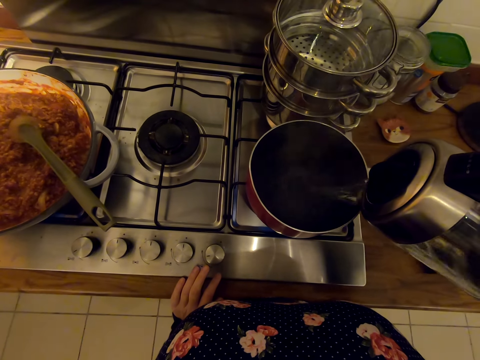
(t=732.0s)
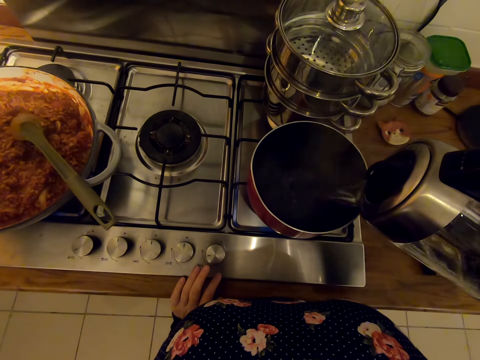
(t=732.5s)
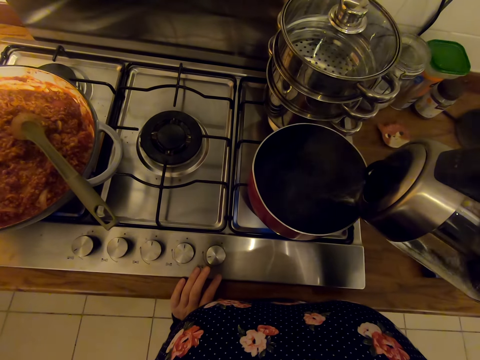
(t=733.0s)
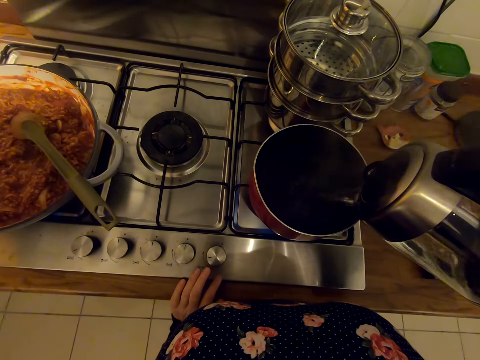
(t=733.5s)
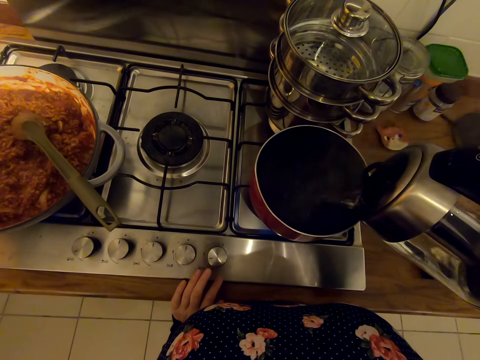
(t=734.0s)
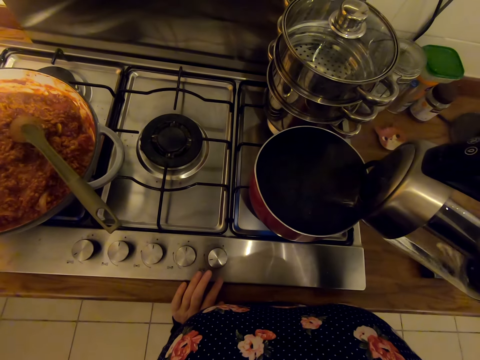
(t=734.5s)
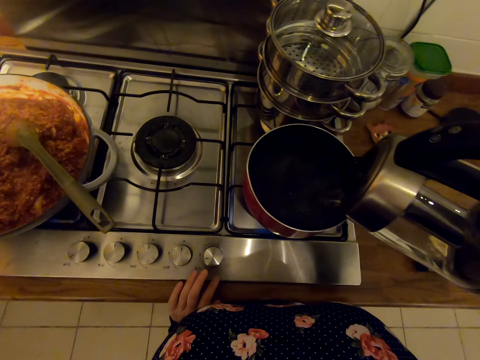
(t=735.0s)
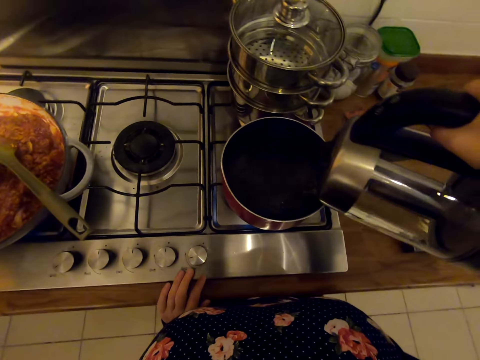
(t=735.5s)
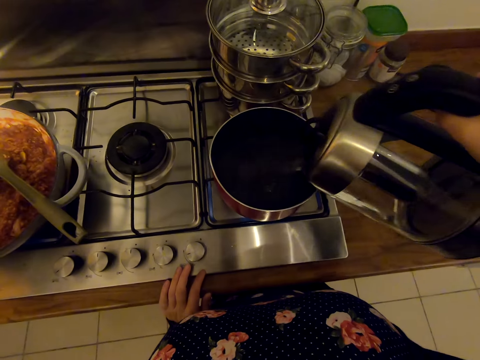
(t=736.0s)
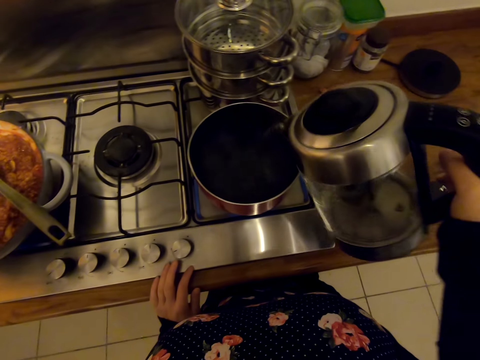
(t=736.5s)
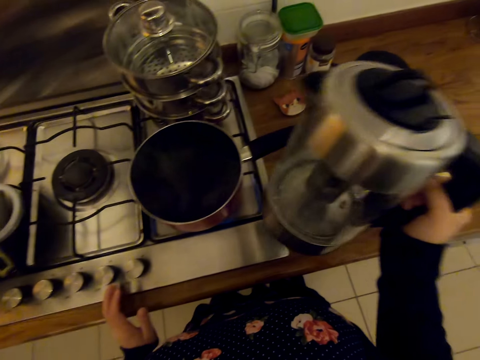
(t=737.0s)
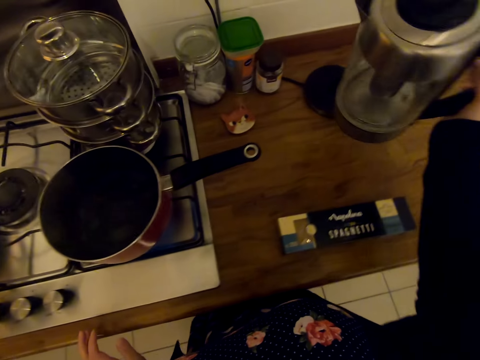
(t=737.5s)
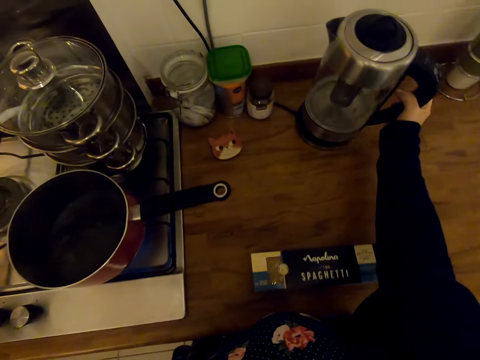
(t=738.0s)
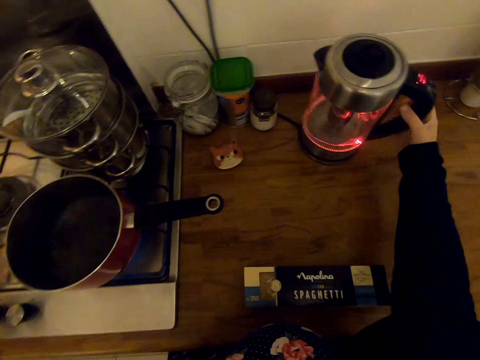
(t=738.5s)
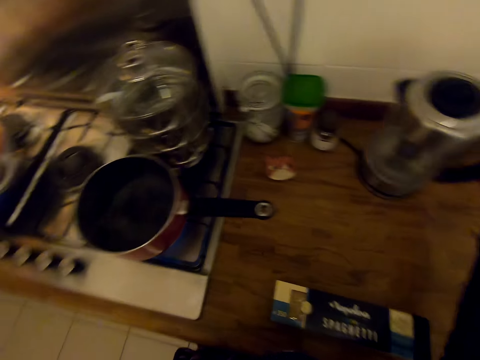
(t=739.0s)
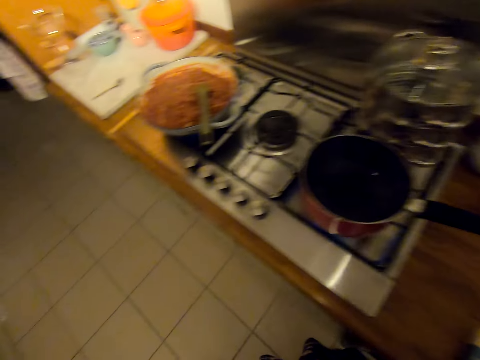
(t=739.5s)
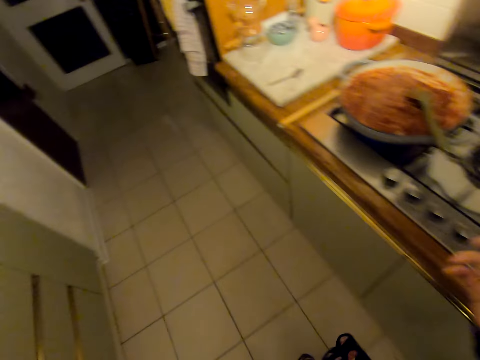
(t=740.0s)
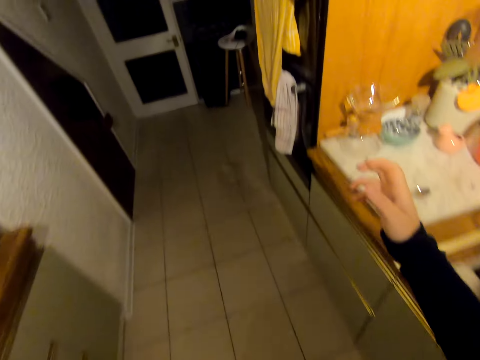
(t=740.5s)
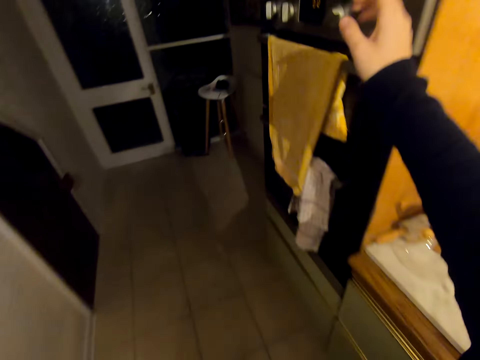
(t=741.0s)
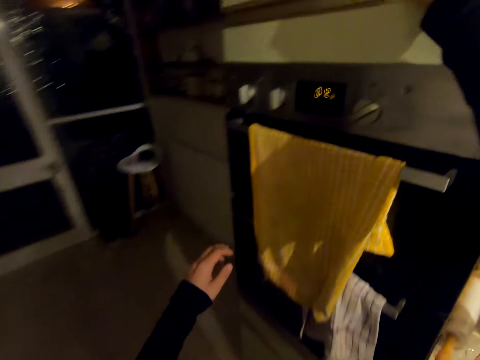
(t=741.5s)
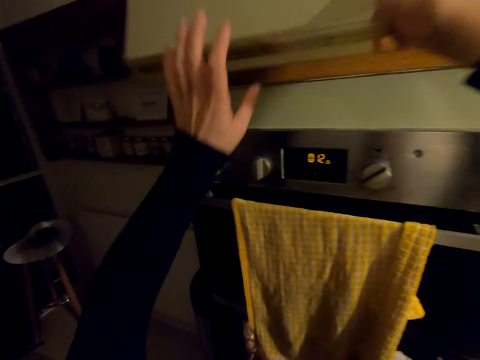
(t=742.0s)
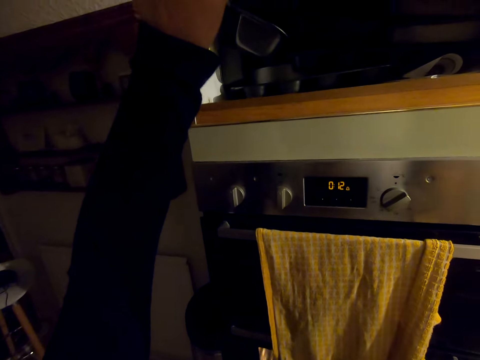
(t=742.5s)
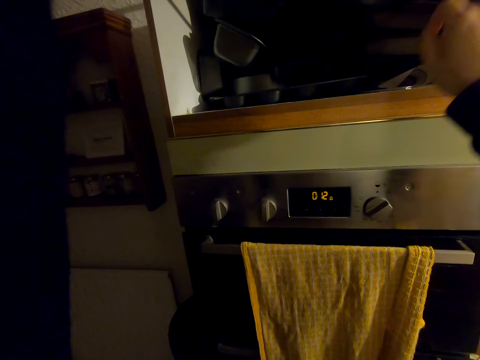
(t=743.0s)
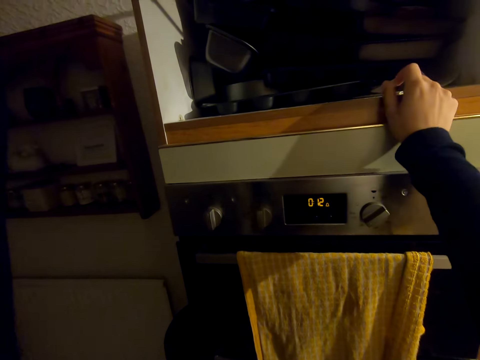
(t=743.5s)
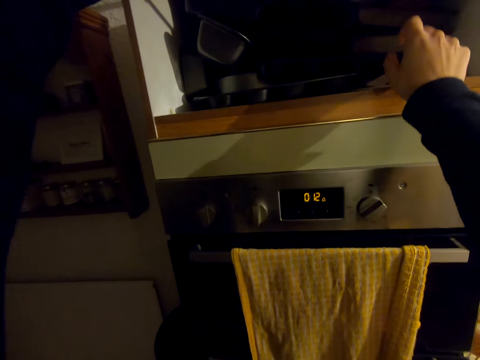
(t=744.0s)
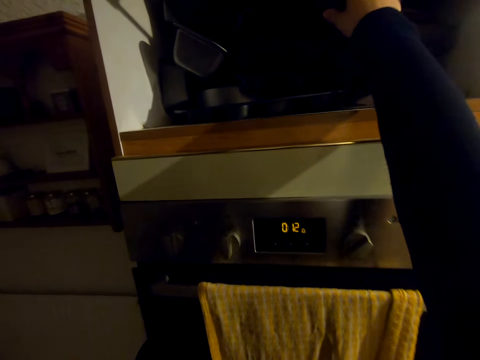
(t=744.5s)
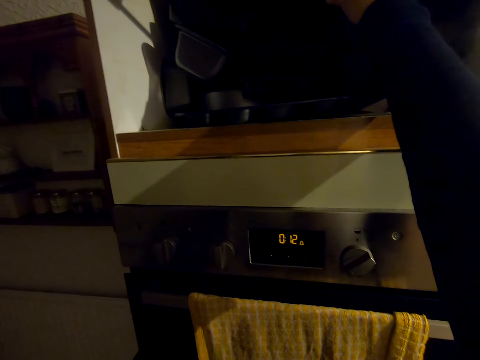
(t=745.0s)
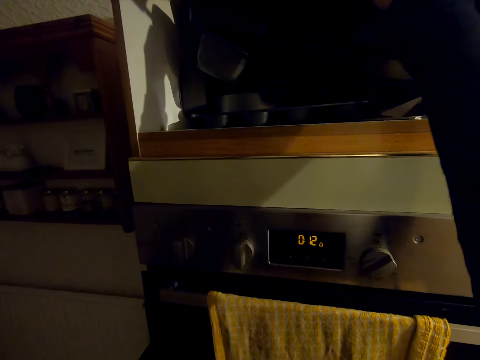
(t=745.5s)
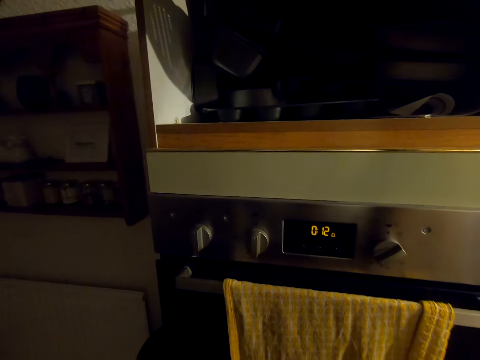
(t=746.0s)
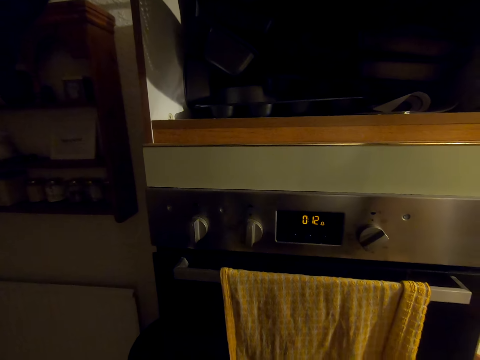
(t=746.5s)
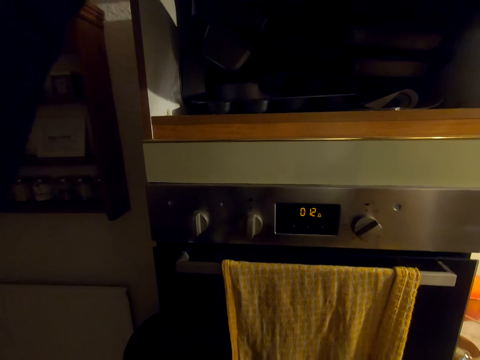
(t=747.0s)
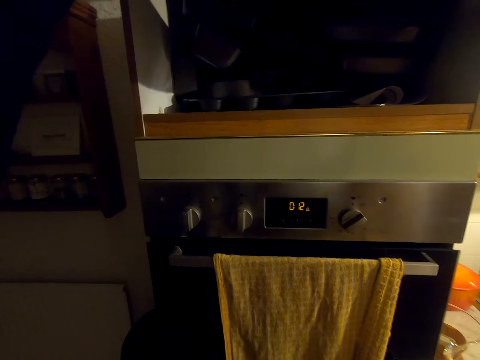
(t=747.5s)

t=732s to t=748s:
The camera wearer puts the electric kettle or electric jug on the countertop. He switches off the electric jug. He walks on the floor. He opens the cabinet or fridge with his hands. He picks up a tray in the cabinet.

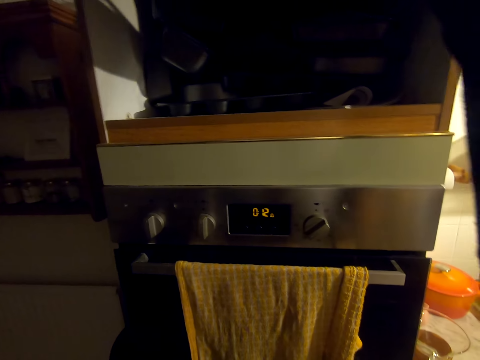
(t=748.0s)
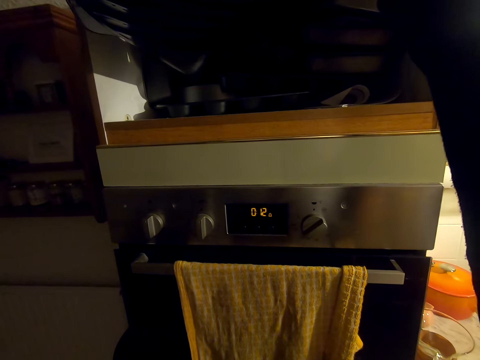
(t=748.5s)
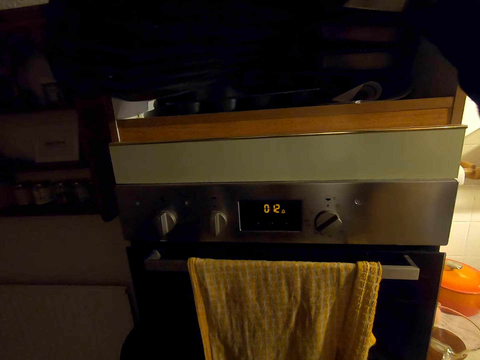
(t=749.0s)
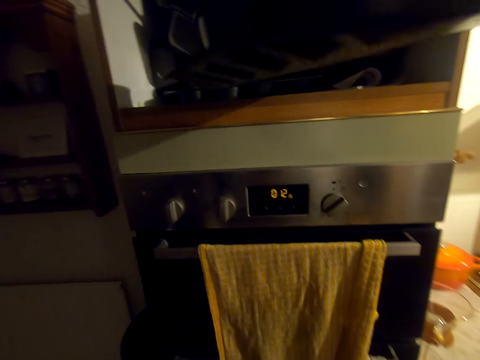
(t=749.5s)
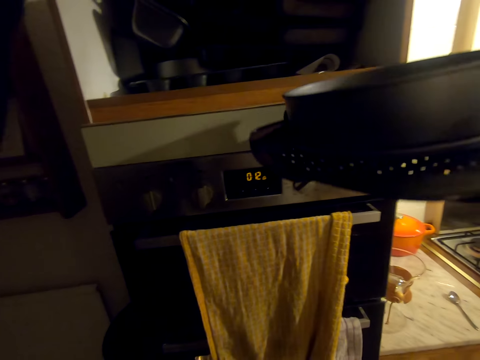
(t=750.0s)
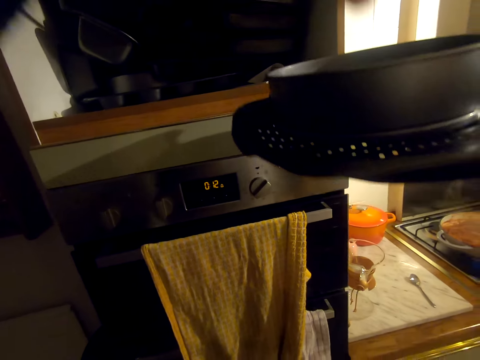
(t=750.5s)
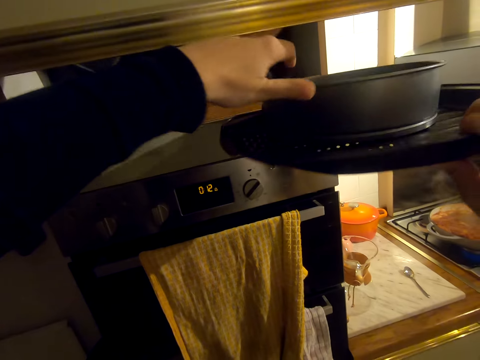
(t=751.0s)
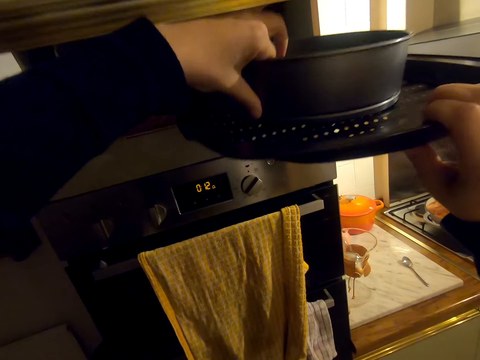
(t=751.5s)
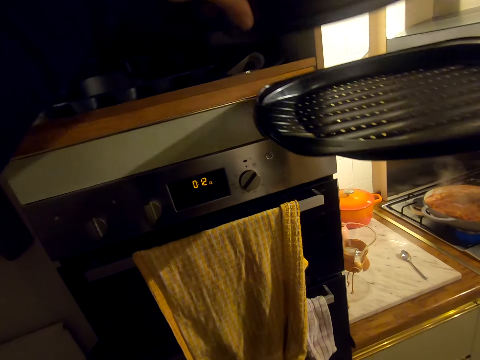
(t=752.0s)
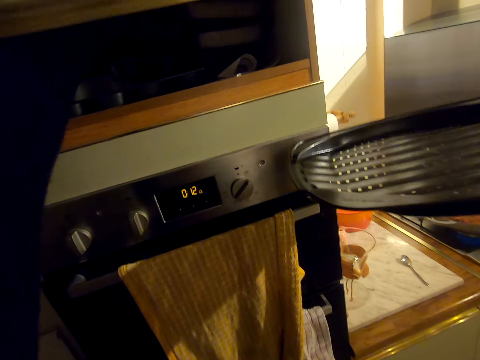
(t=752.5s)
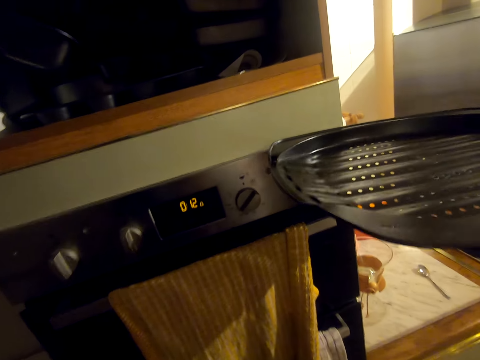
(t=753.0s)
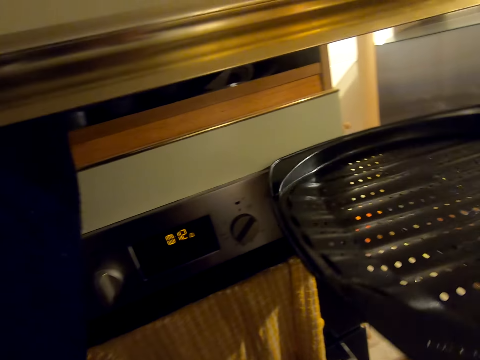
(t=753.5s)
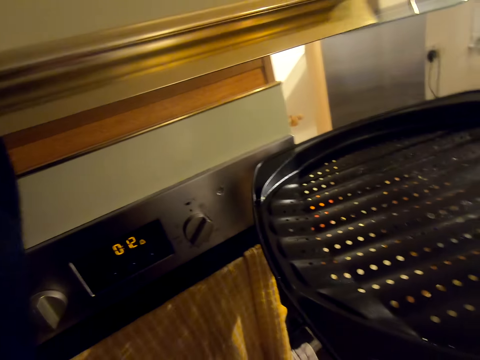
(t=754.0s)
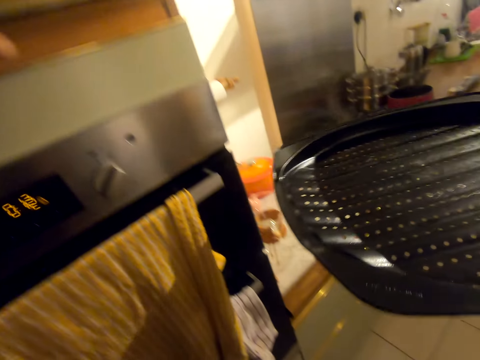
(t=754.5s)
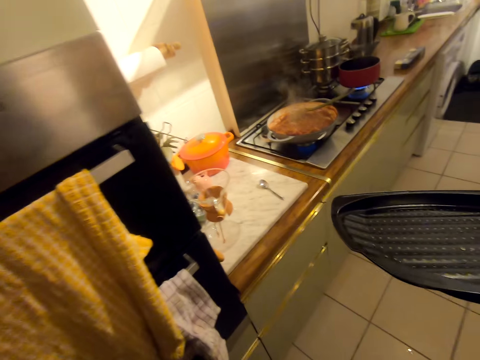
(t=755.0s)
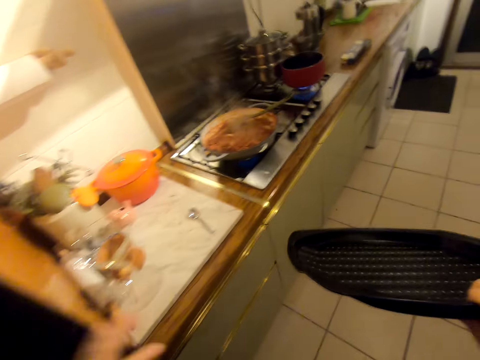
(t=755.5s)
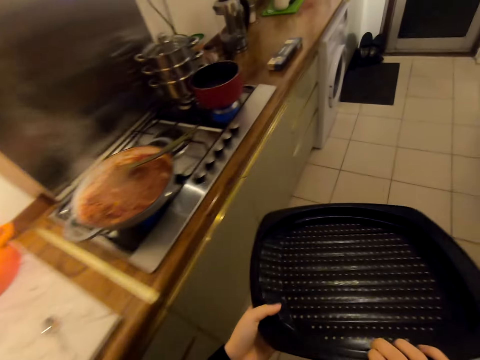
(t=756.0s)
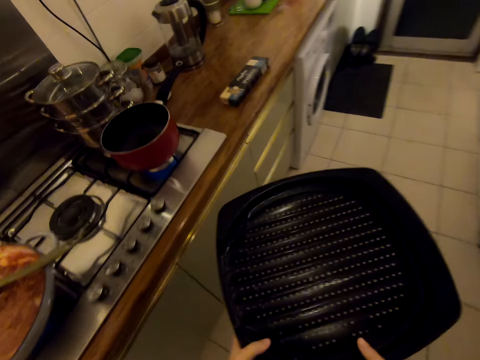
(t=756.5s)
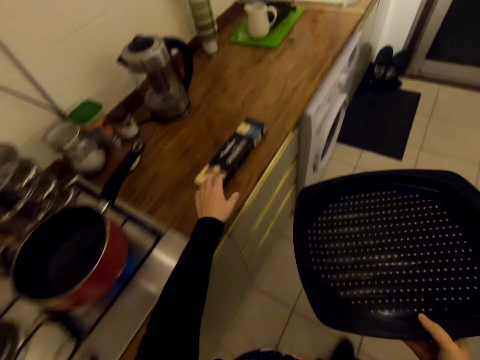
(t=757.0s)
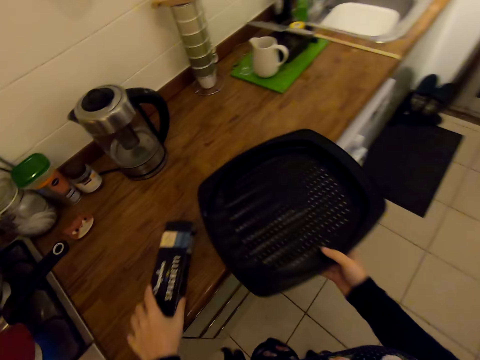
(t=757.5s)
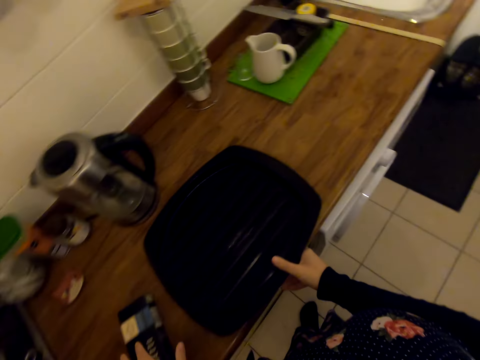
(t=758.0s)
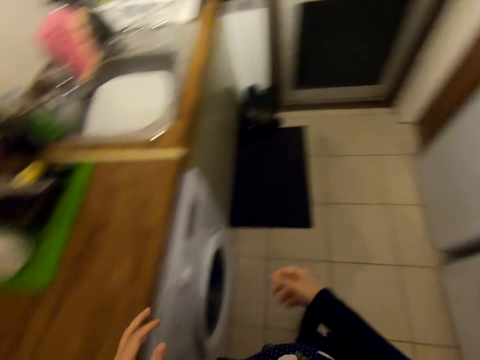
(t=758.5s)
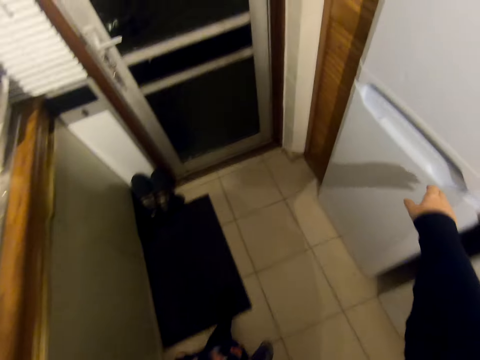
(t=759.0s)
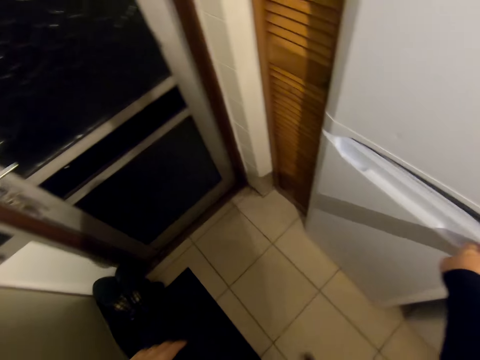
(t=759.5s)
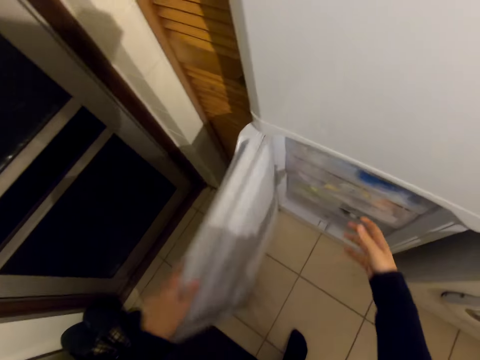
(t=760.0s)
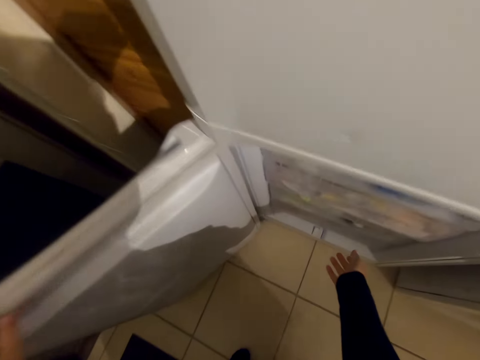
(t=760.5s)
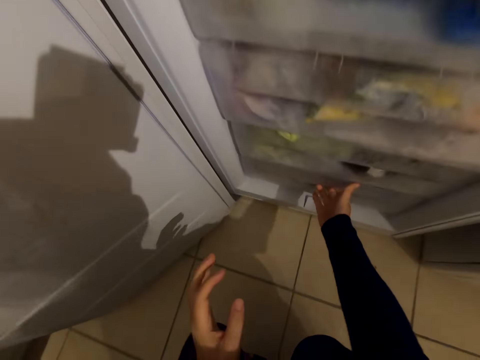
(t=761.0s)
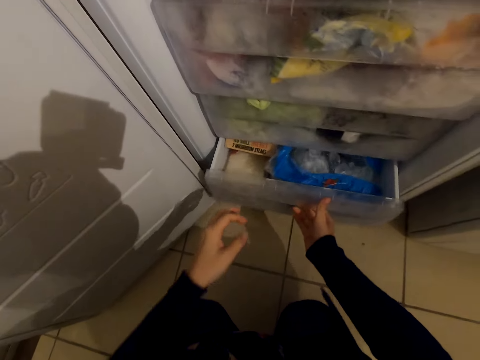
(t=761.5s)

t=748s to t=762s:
The camera wearer picks up a plate. He walks on the floor. He puts the tray on the countertop. He picks up a spaghetti packet. He walks on the floor. He opens the fridge with his hands.
